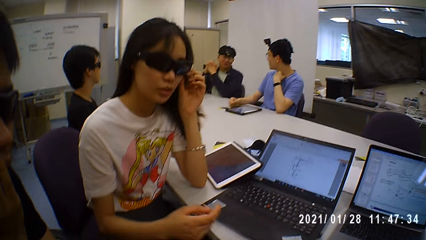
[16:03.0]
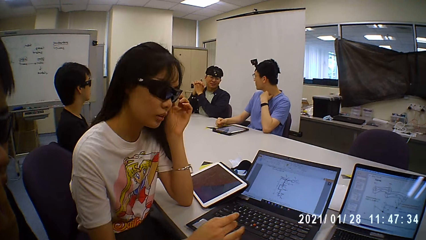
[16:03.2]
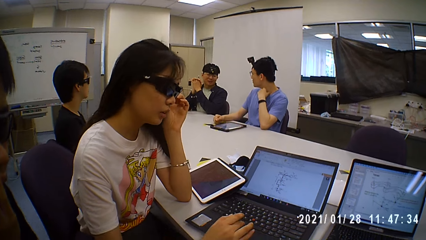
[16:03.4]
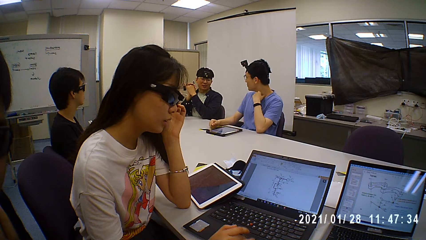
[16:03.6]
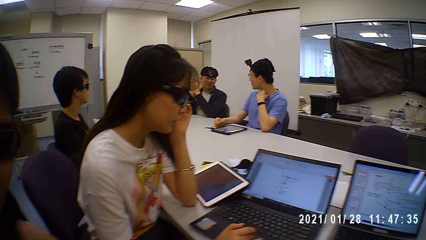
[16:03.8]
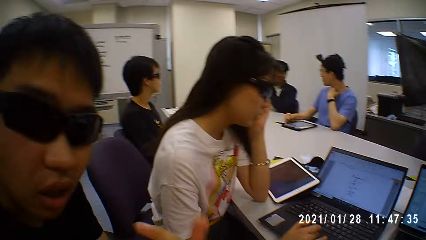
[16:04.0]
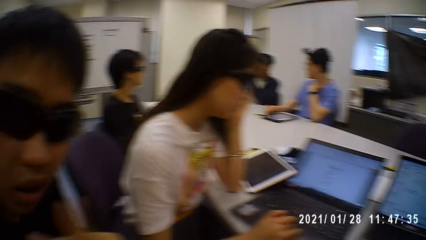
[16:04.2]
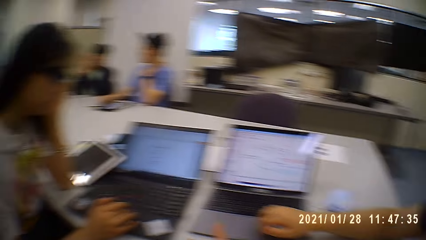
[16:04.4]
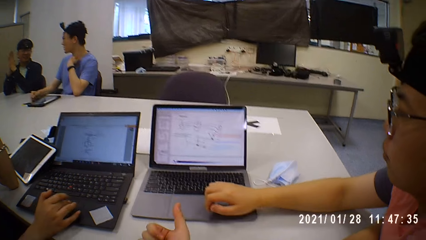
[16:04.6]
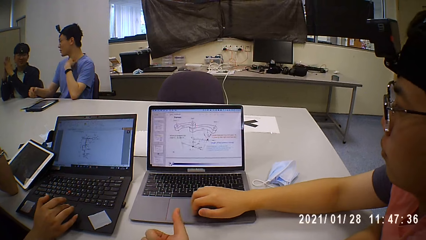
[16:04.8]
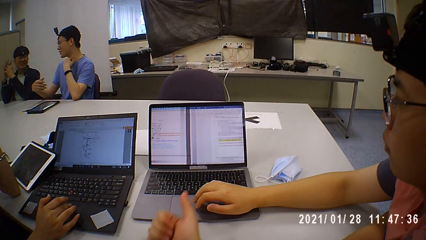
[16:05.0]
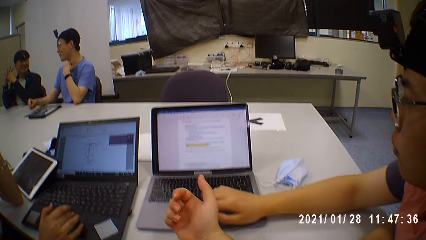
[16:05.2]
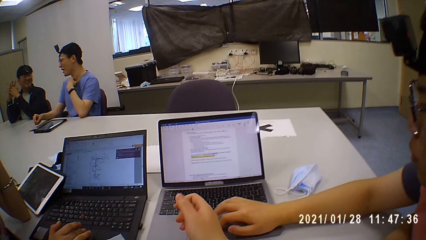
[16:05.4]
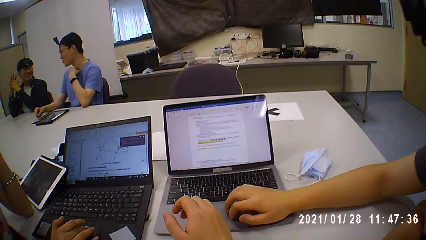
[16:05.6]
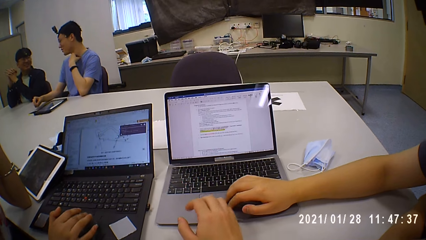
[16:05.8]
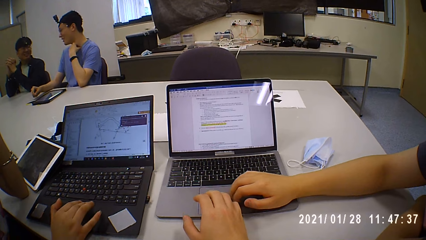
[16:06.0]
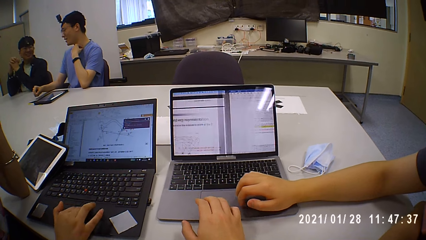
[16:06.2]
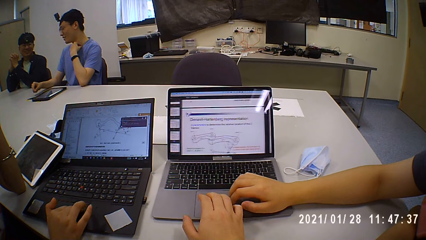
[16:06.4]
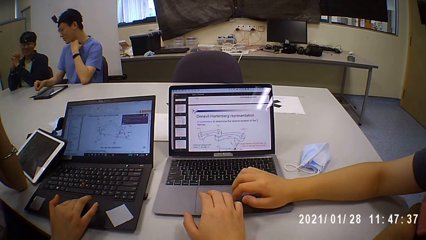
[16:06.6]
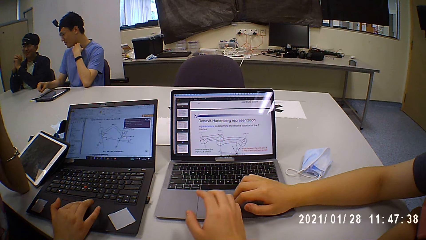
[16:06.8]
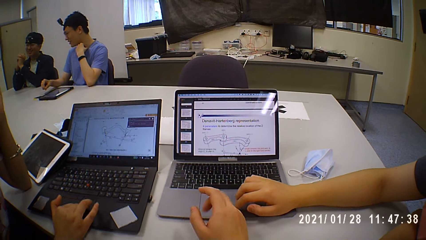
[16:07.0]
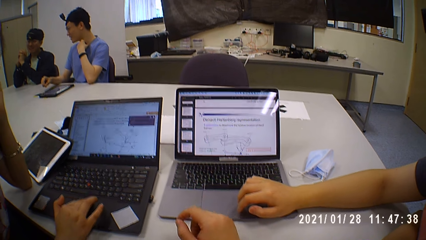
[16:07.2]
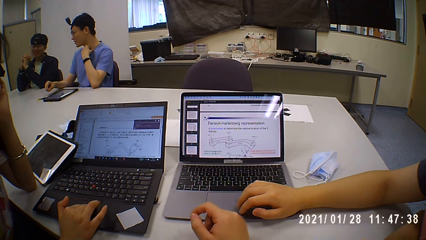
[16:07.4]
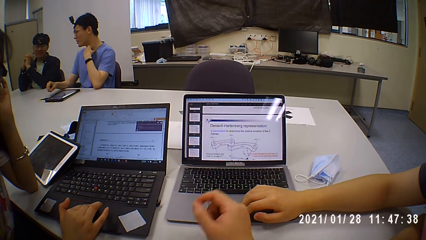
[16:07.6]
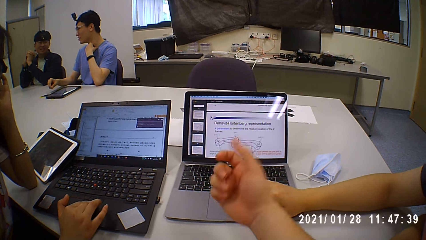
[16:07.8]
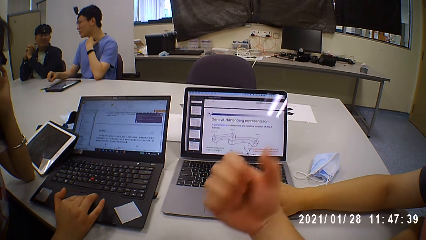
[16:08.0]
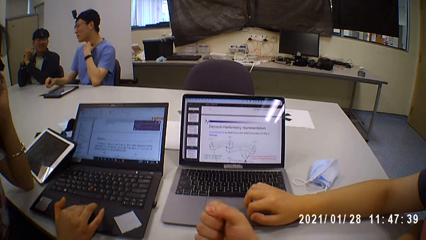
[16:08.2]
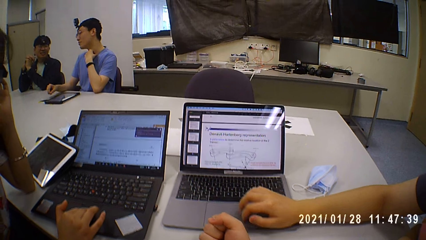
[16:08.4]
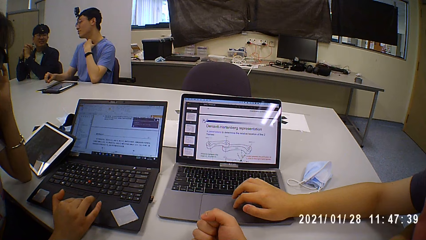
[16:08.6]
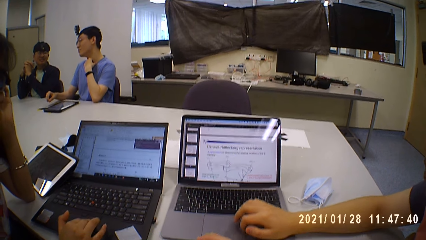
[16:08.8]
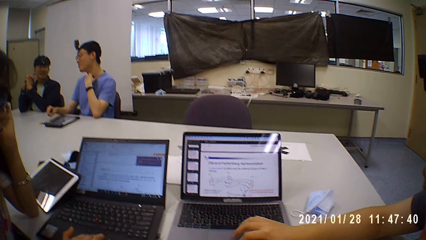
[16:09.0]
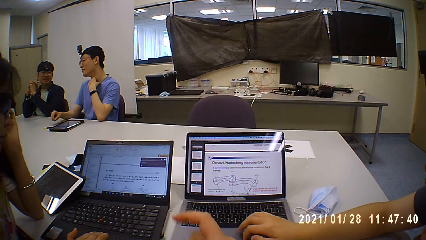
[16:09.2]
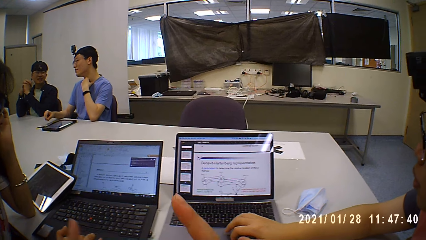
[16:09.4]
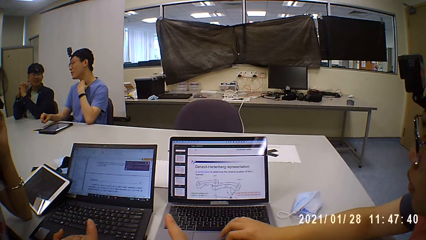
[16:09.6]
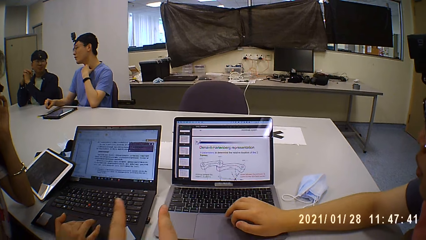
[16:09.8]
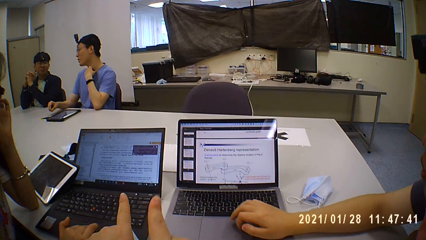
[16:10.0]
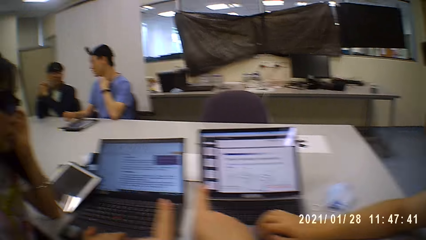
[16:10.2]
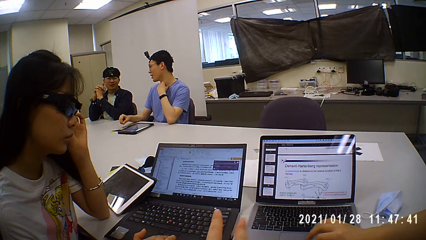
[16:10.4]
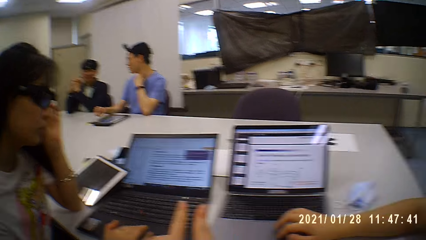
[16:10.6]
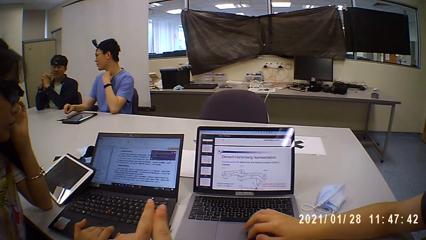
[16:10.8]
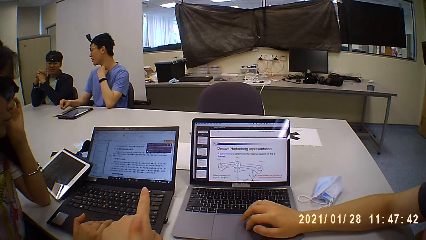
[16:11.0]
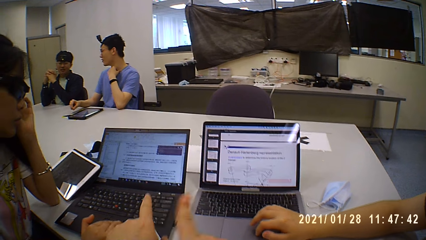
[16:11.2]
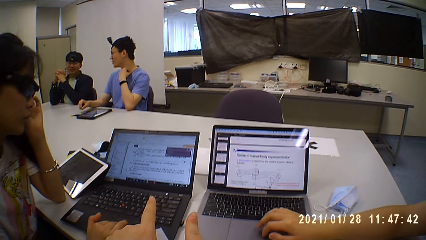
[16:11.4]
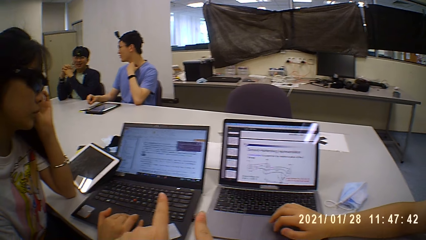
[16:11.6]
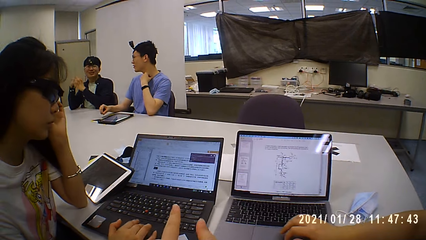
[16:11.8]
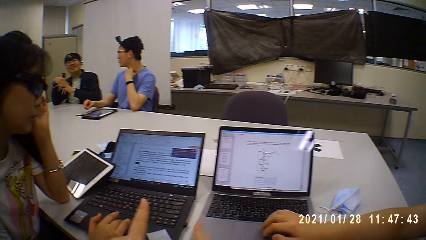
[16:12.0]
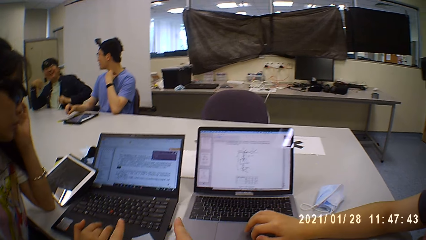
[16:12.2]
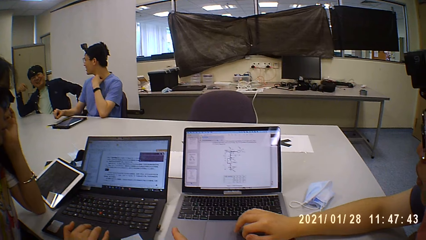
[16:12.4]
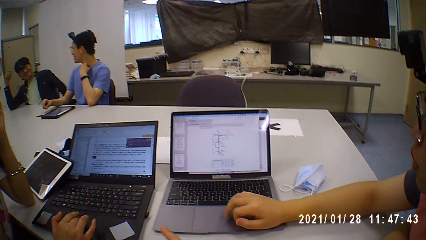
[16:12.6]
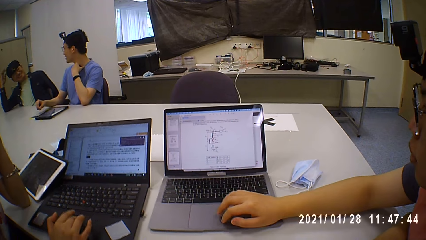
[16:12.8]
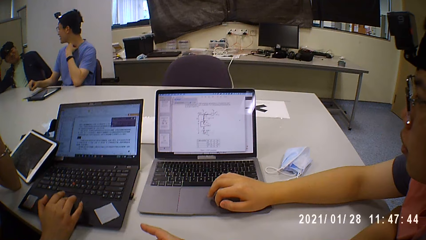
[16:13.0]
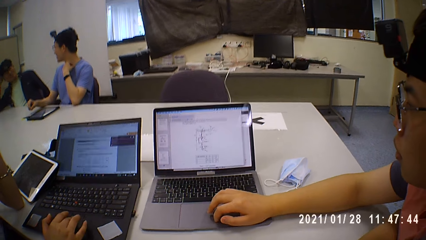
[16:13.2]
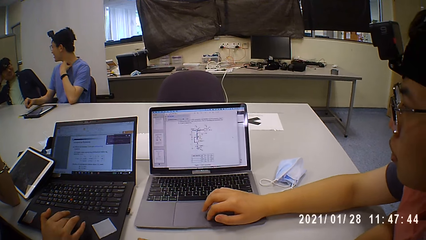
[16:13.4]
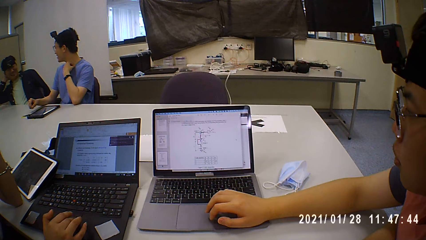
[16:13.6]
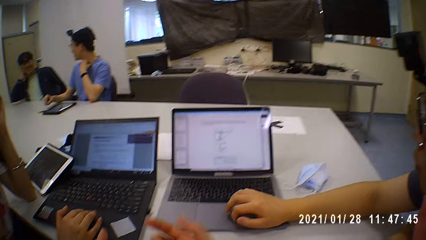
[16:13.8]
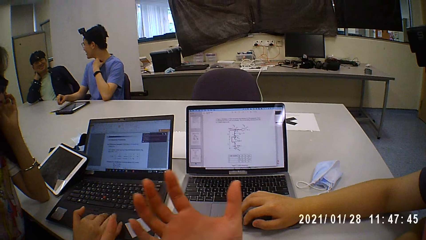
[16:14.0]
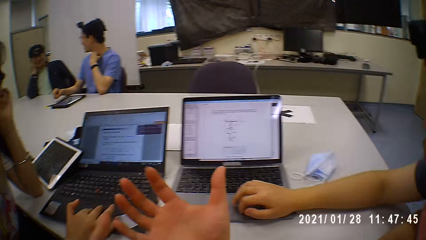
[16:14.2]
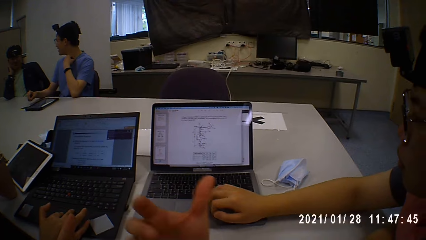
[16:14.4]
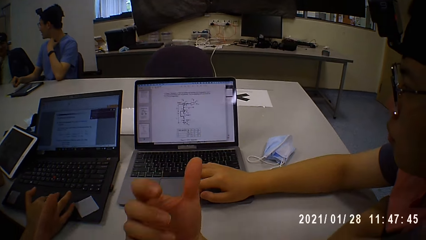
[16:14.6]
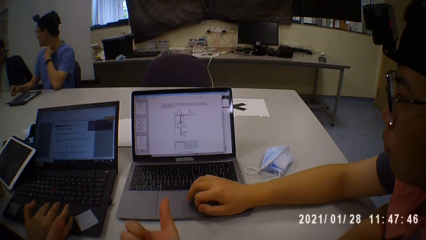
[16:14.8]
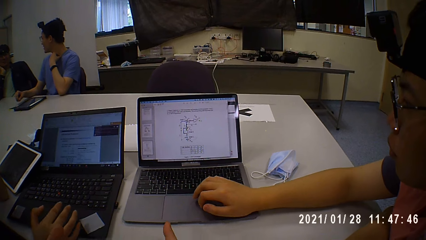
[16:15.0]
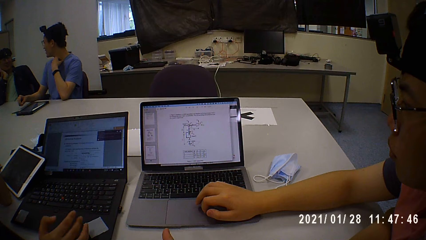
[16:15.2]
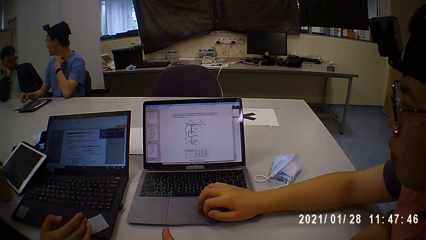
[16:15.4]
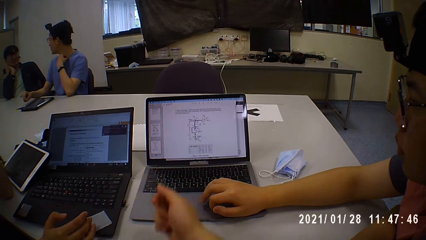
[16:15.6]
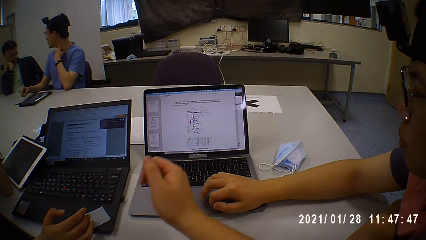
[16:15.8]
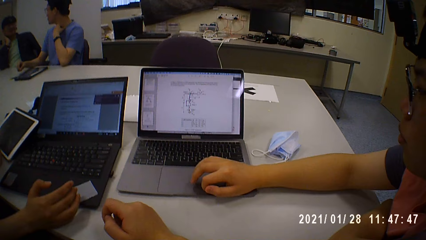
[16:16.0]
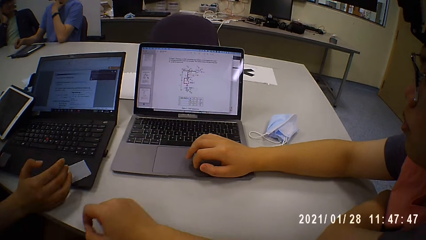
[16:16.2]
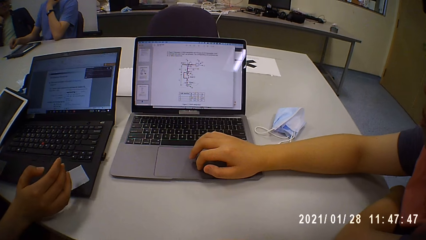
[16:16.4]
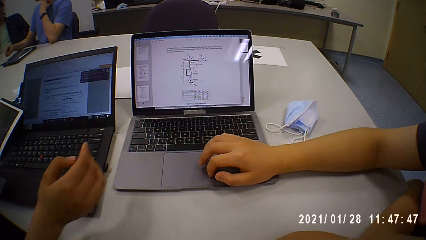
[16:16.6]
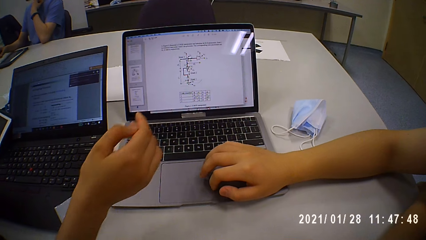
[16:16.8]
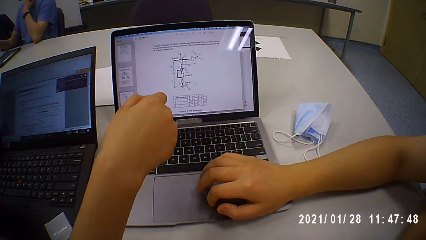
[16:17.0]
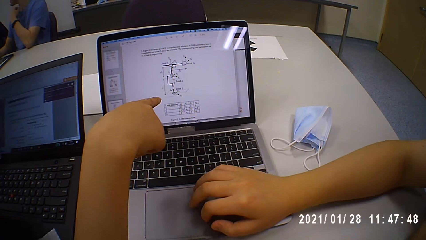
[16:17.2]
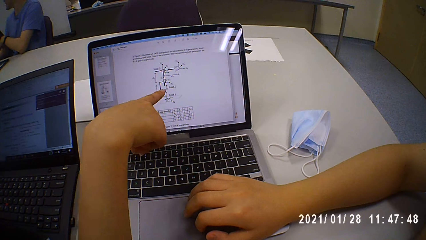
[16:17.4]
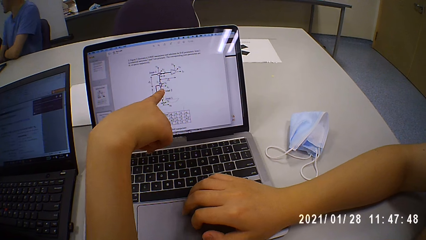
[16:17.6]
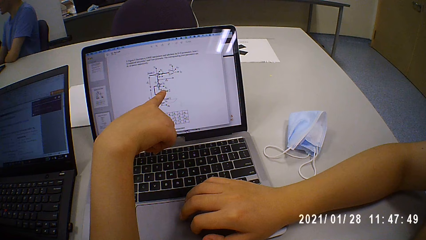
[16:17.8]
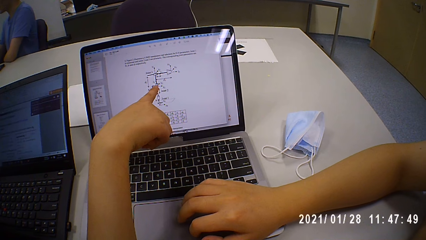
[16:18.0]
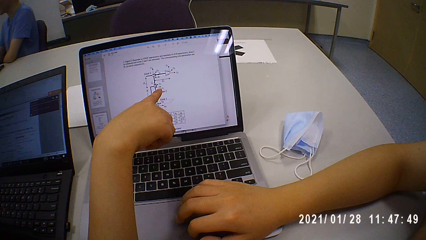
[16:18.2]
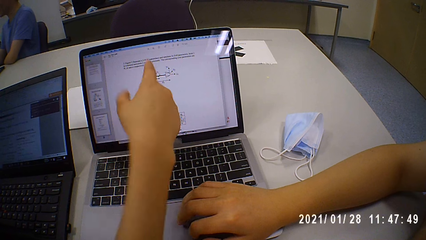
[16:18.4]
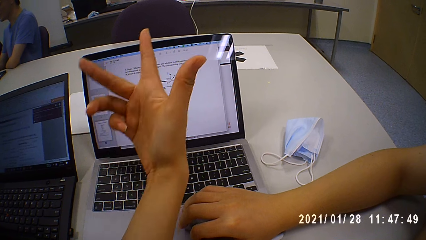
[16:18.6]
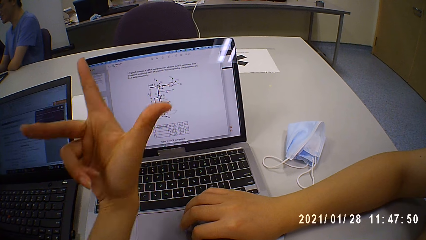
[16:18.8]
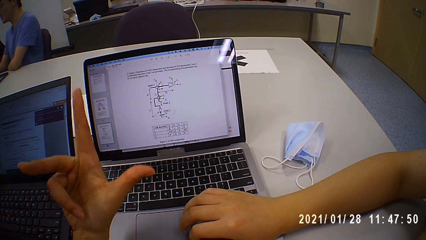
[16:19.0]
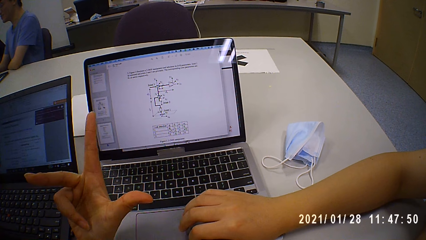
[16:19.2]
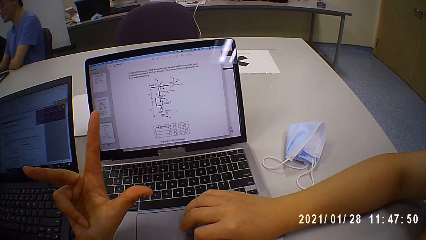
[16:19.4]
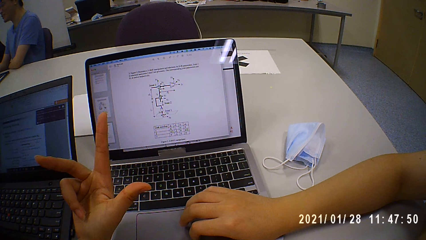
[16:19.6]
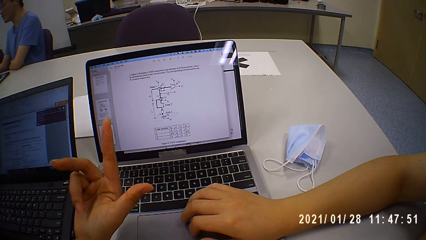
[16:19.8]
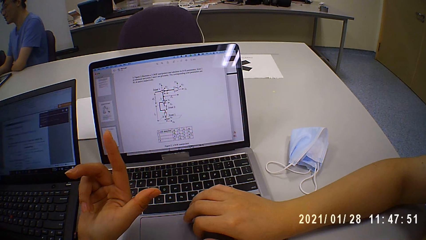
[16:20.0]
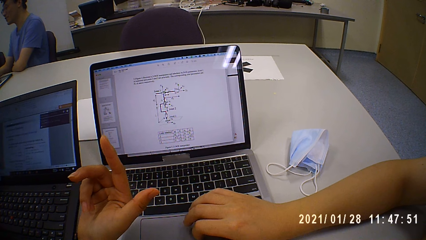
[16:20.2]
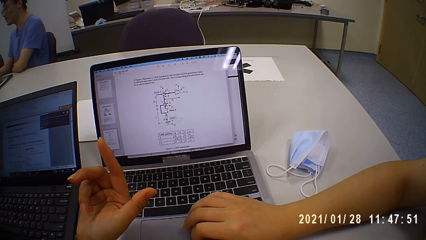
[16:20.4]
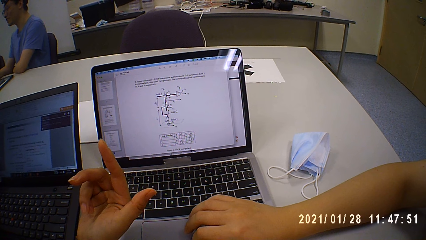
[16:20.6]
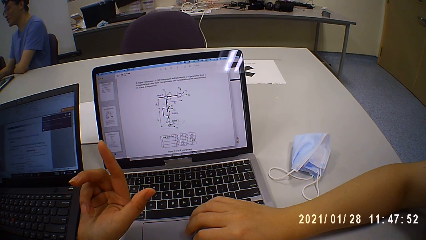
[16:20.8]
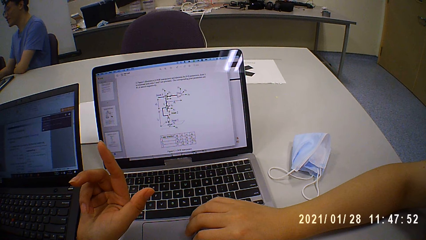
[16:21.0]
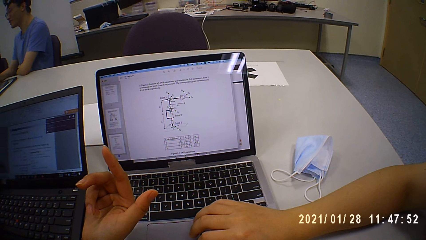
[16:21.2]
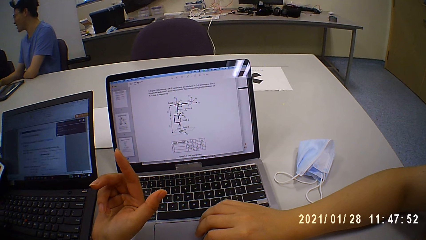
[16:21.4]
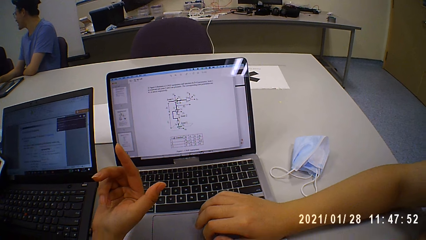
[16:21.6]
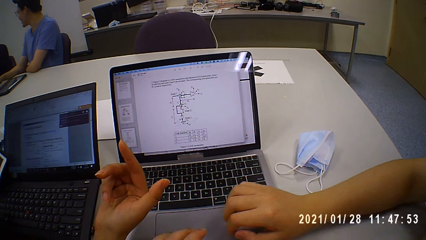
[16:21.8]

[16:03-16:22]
The woman operates a laptop on the table with her right hand. The man operates the laptop with his right hand. The camera wearer operates the laptop with his right hand. He sways his hand. He moves his fingers. He sways his hand. The woman points at the diagram.
